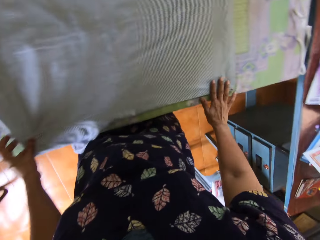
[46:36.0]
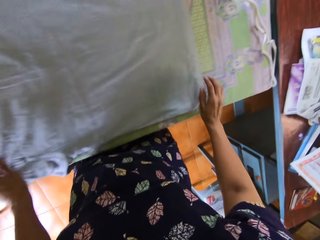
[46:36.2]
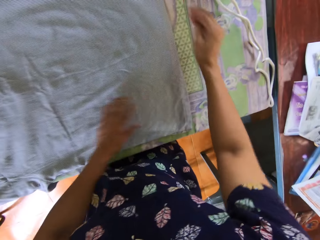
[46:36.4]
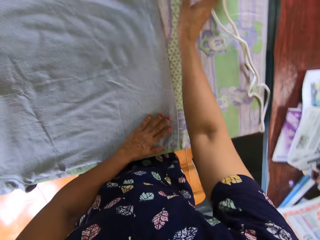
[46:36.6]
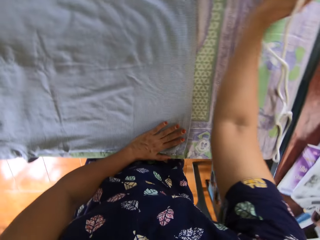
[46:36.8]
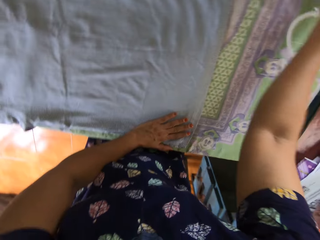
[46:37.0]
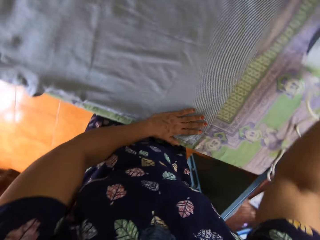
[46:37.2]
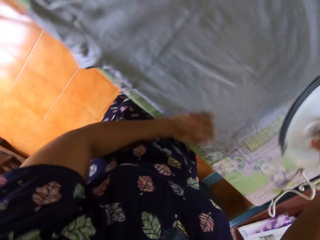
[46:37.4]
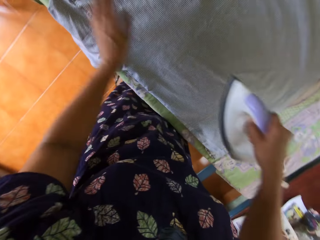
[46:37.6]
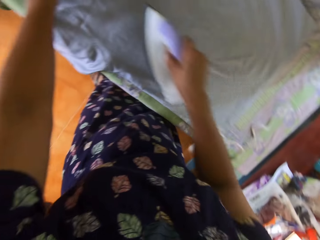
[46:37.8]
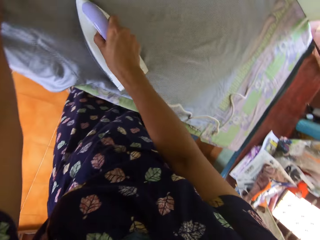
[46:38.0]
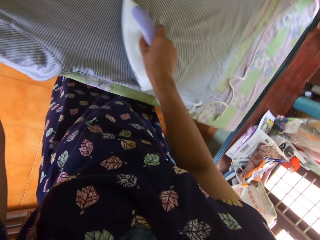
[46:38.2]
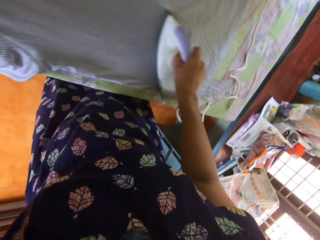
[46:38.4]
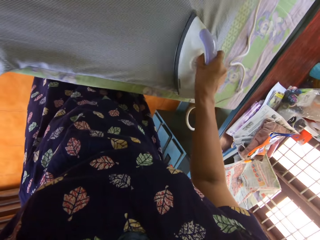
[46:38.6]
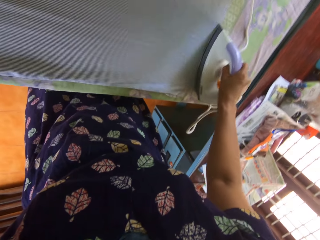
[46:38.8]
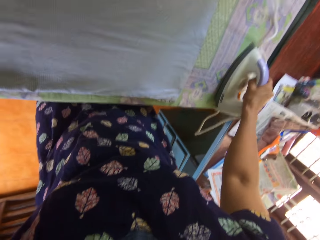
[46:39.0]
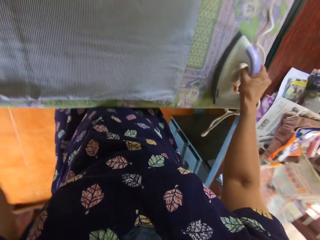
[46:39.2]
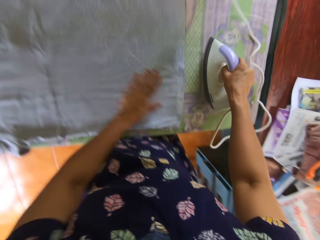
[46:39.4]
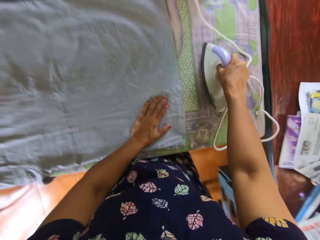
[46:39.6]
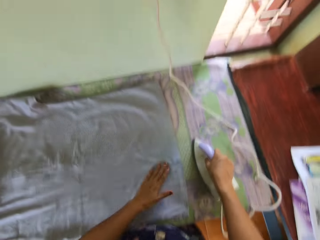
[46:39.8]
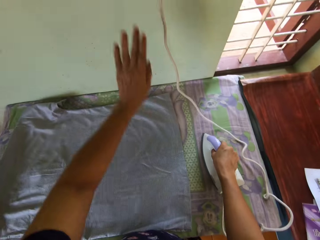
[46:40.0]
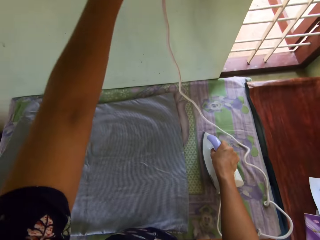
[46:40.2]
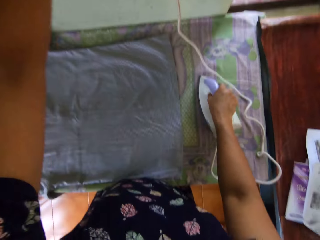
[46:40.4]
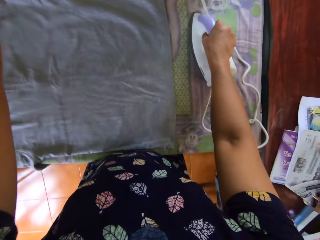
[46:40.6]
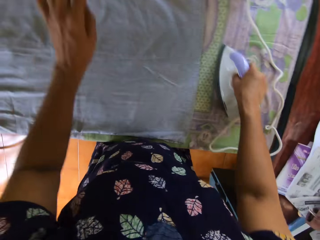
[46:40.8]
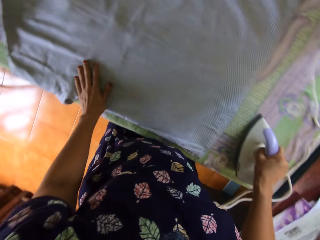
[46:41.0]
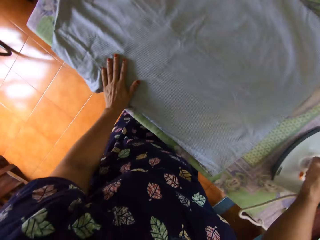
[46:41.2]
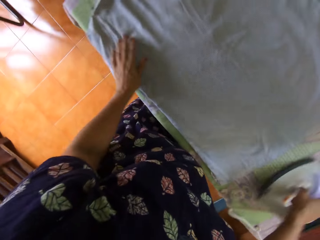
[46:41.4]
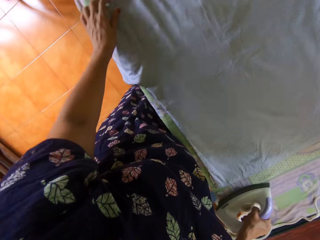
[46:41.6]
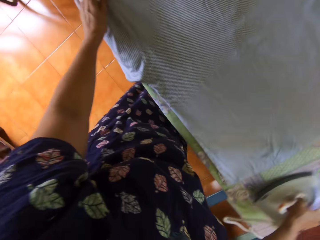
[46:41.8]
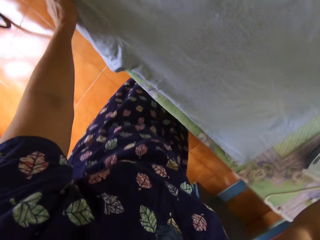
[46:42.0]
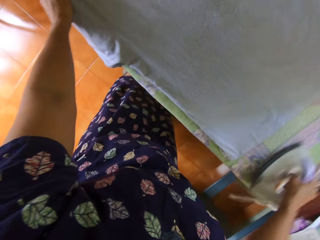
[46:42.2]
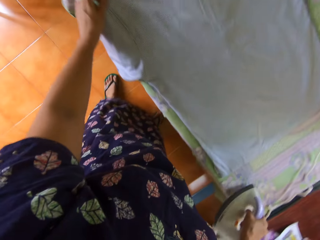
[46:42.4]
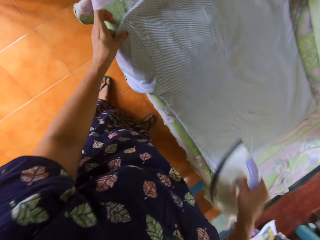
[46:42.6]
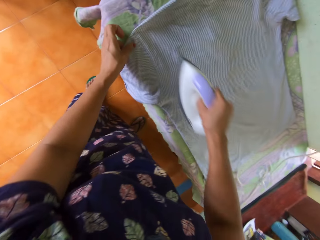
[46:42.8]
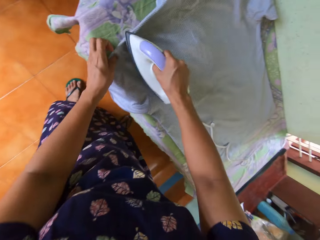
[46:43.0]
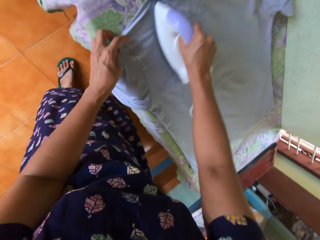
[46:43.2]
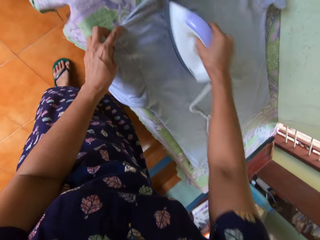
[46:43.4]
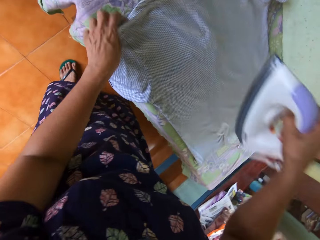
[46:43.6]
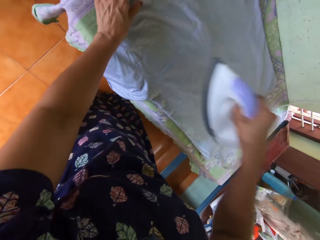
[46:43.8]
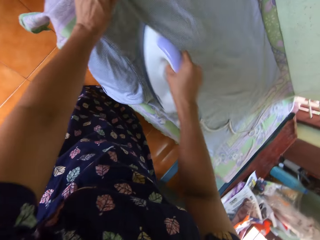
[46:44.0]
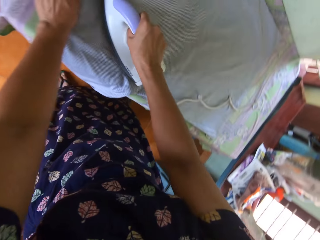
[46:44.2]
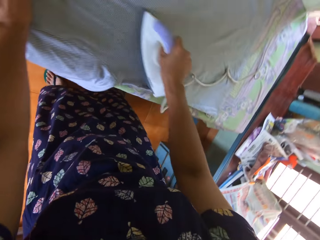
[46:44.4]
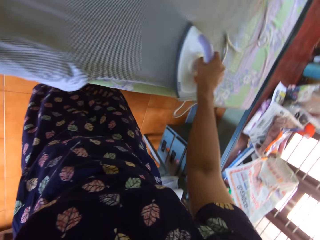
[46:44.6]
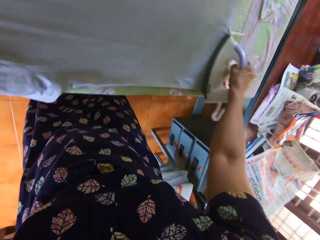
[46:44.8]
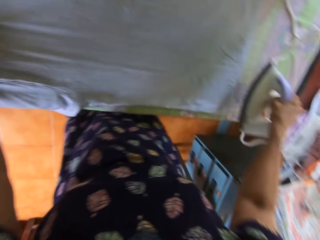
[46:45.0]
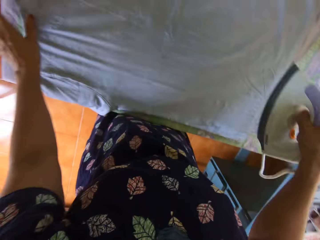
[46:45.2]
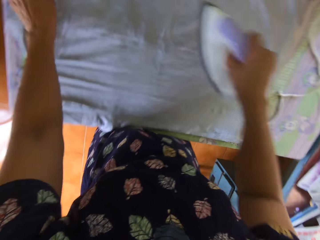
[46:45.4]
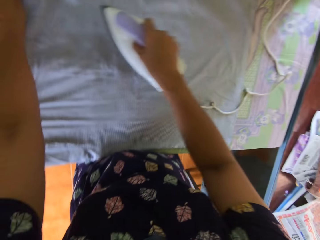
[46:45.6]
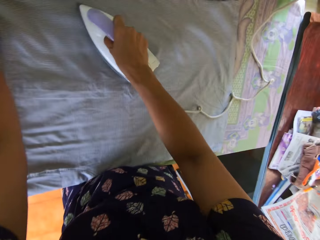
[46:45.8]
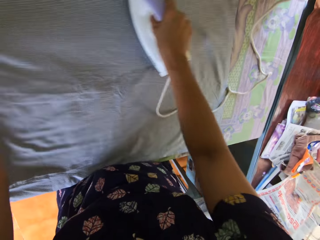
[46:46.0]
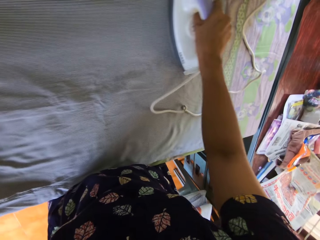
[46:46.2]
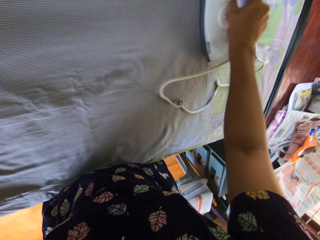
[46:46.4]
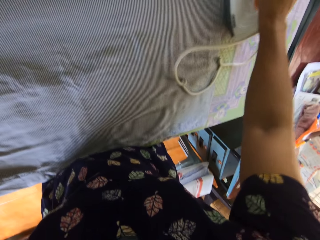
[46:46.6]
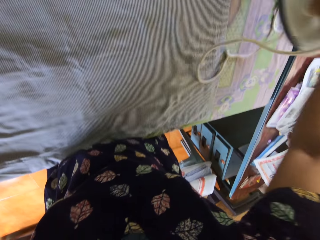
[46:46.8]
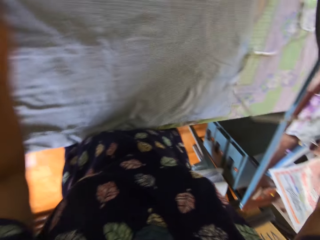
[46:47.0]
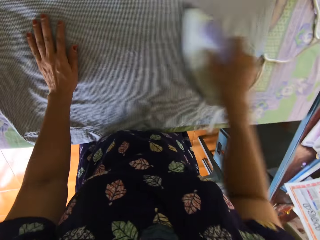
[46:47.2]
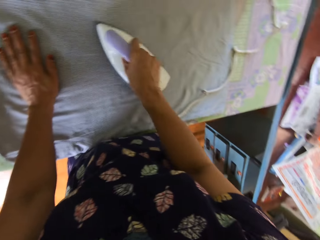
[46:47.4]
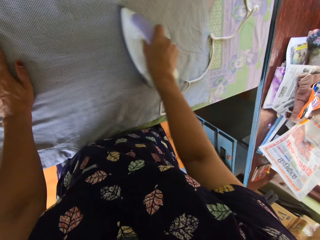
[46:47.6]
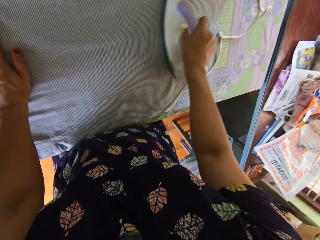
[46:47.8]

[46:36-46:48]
The camera wearer picks up the pressing iron from the table with her right hand. She straightens the polo with the pressing iron. She places her left hand on the polo. She puts on the switch. She touches the switch with her left hand. She places her left hand on the polo. She adjusts the polo with her left hand. She straightens the polo with the pressing iron in her right hand.

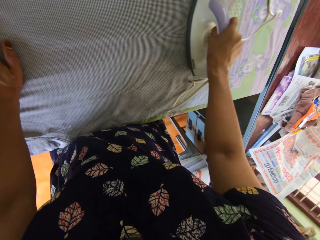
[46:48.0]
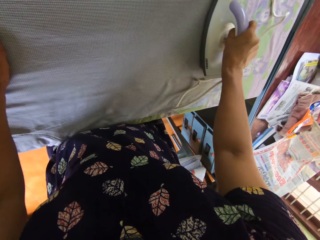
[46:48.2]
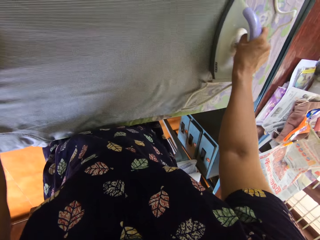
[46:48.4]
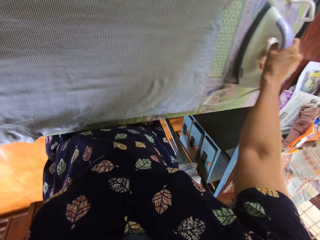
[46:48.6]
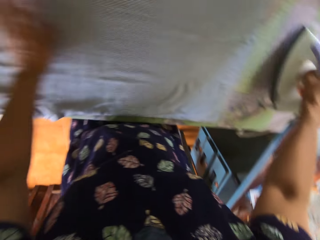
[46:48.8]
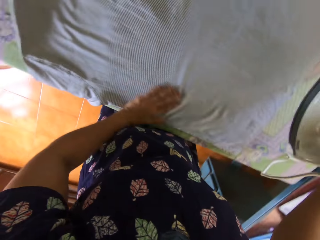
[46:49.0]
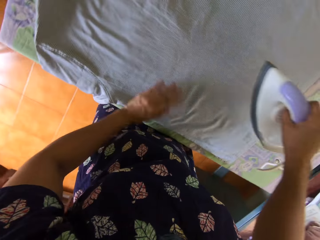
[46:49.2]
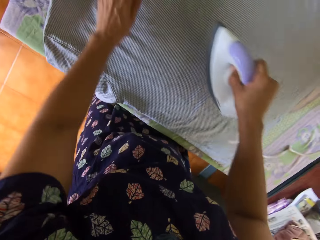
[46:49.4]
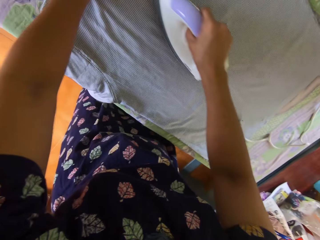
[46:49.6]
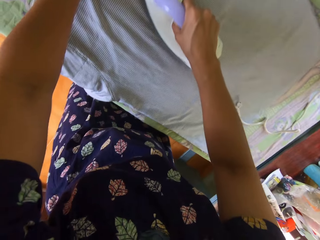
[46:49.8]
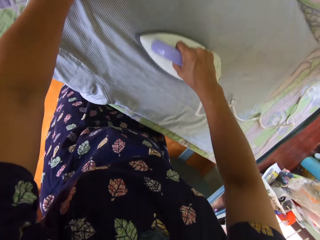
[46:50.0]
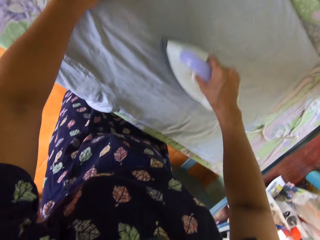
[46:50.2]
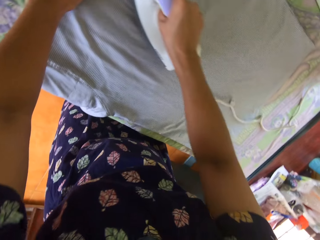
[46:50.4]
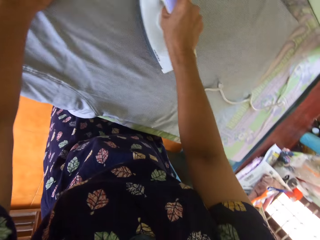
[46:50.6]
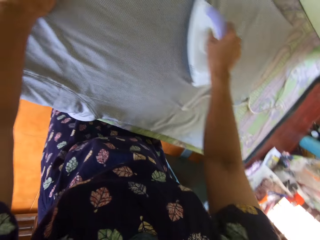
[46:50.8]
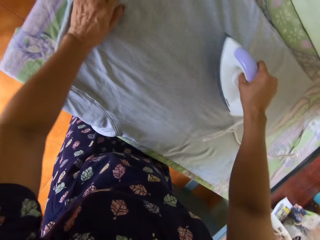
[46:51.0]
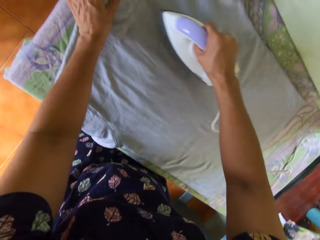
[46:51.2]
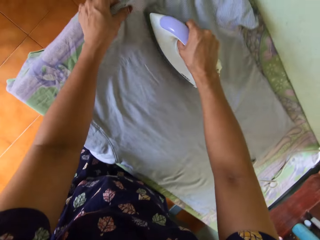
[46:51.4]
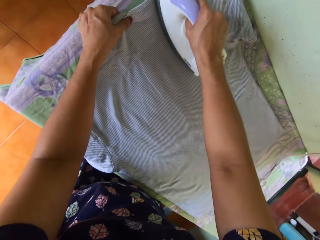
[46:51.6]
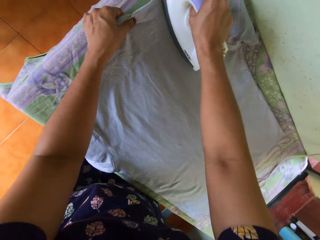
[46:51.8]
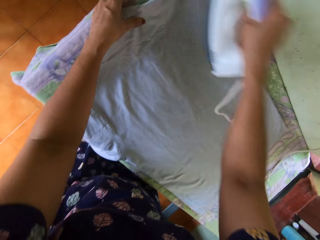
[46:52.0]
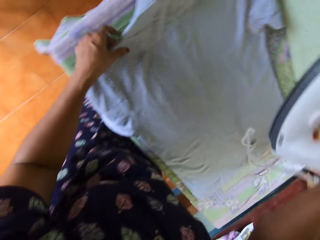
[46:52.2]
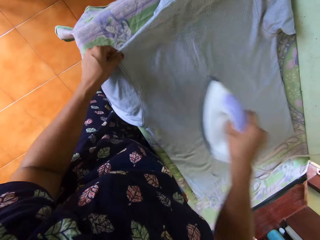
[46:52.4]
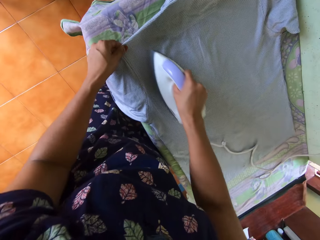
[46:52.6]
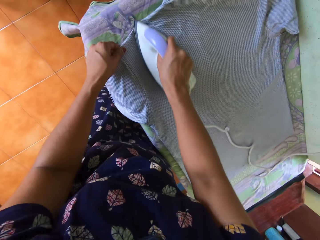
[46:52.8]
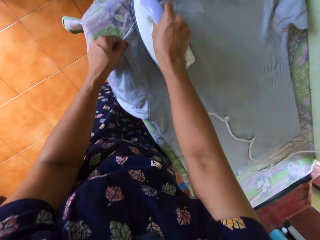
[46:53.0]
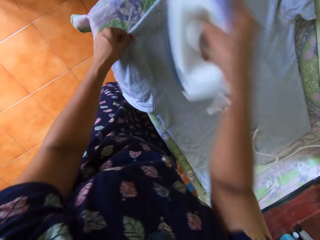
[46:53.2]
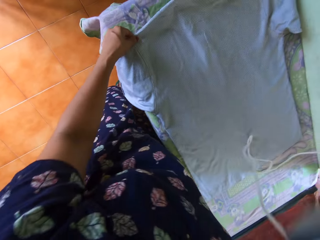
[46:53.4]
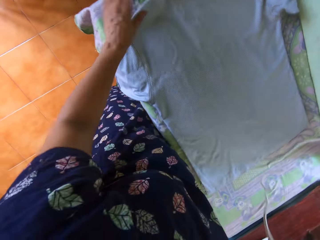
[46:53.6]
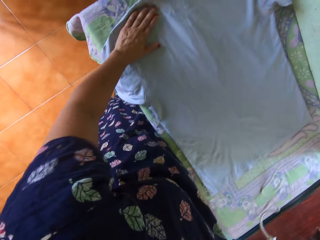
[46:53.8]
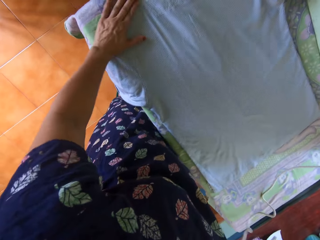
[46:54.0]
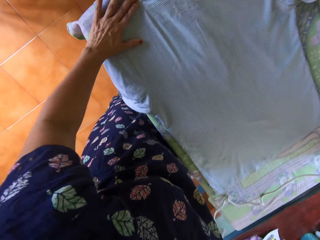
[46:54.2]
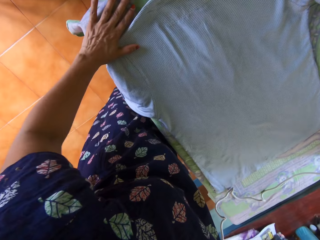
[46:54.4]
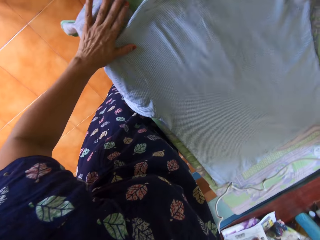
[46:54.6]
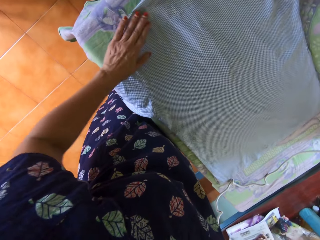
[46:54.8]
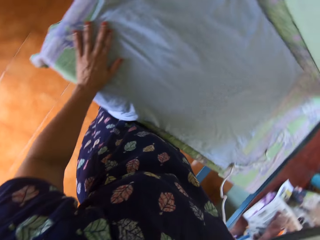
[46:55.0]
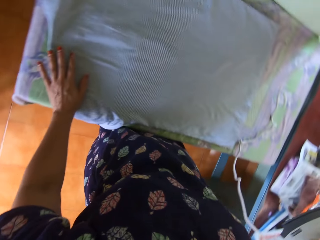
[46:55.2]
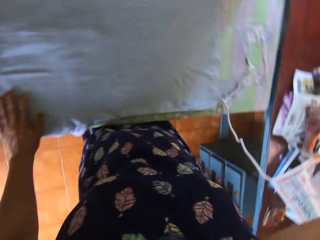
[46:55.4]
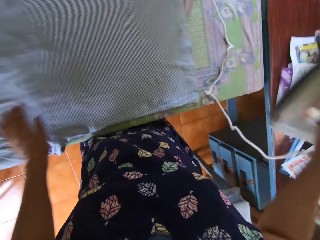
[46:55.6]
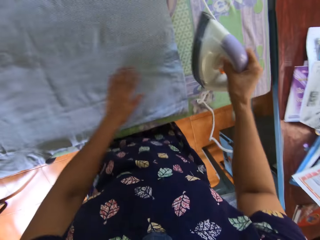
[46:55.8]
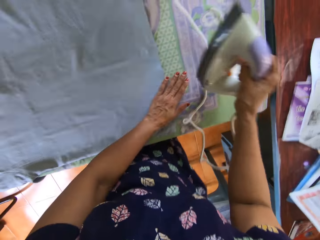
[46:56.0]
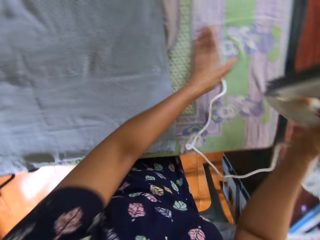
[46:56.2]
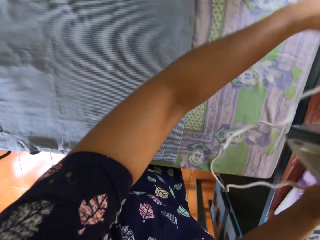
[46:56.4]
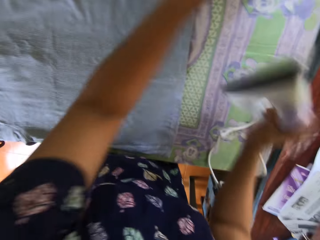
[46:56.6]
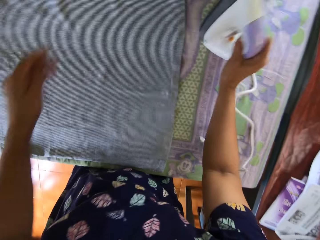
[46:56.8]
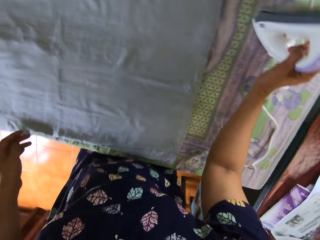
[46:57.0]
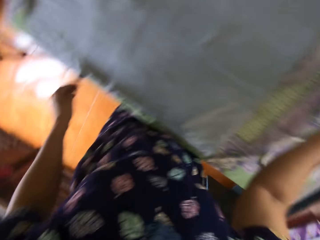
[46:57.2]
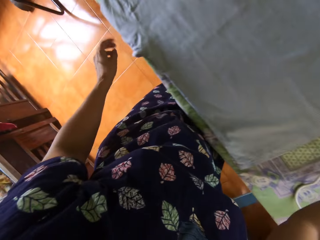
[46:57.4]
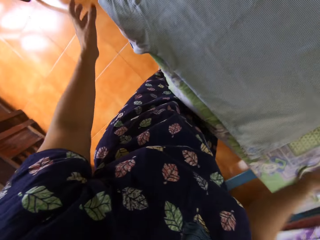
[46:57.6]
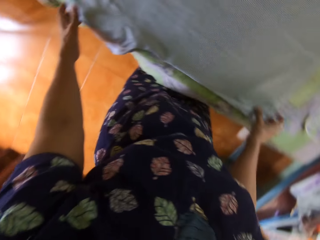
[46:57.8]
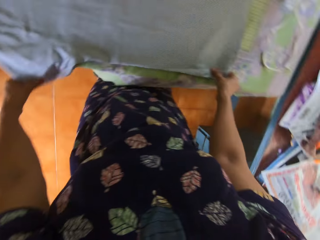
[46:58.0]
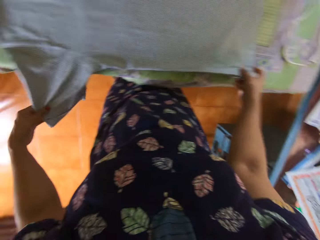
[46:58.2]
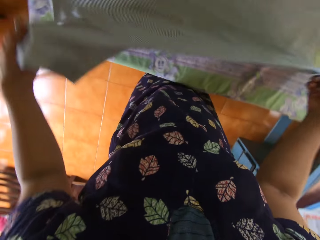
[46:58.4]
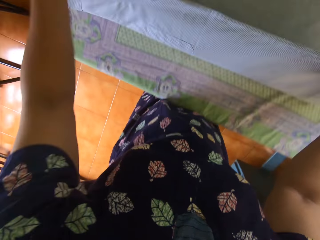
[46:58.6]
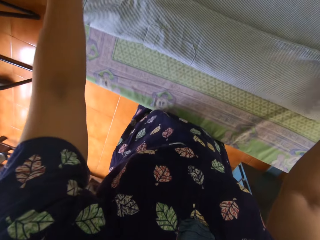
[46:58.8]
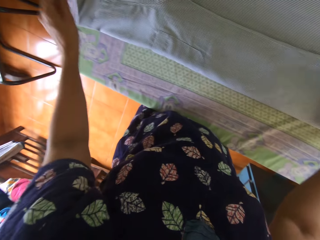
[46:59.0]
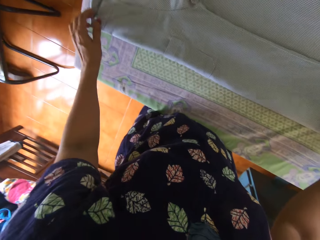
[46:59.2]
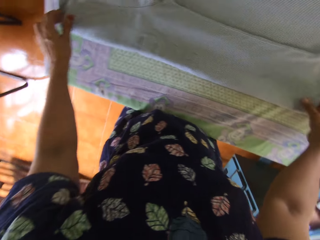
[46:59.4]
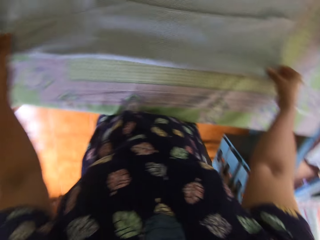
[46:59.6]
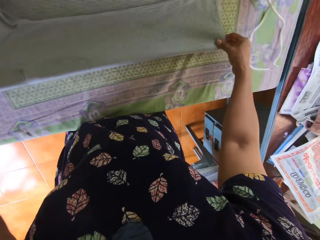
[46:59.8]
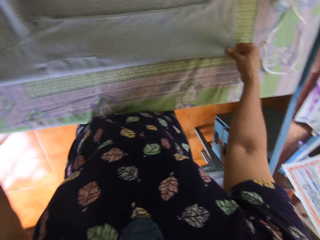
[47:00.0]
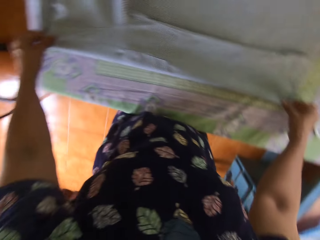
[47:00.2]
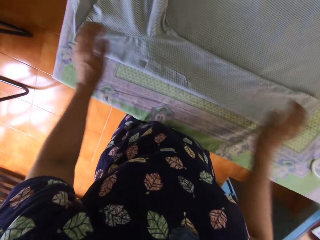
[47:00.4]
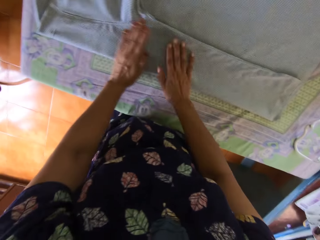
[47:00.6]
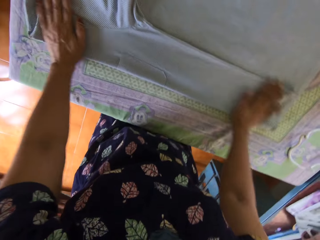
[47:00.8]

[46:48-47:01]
The camera wearer adjusts the cord of the pressing iron with her left hand. She drops the pressing iron on the table with her right hand. She adjusts the polo on the table with both hands. She folds a part of the polo with both hands.
